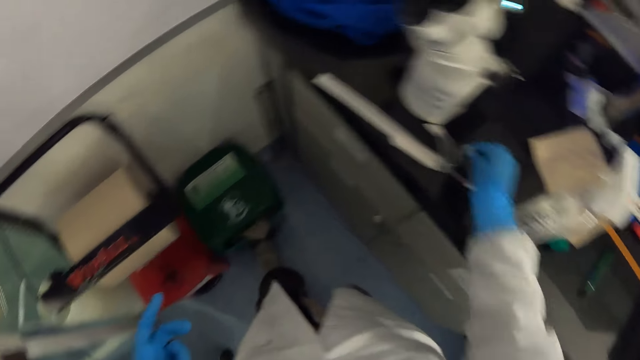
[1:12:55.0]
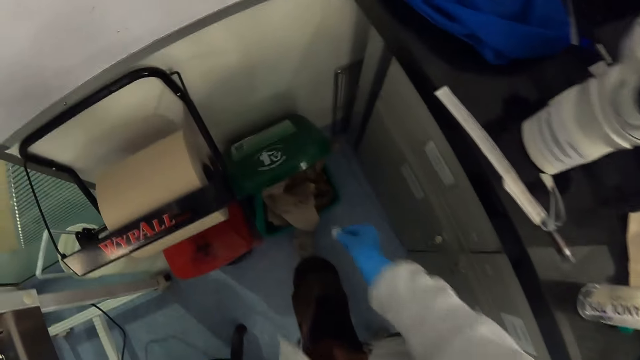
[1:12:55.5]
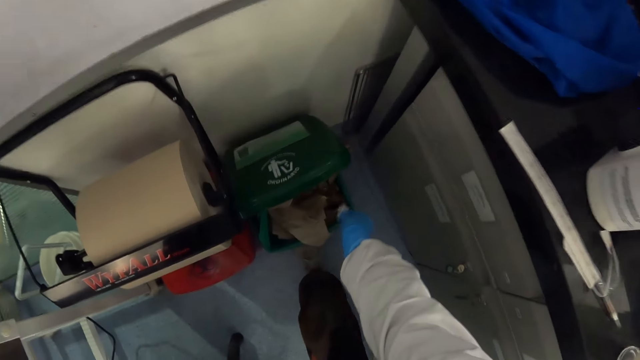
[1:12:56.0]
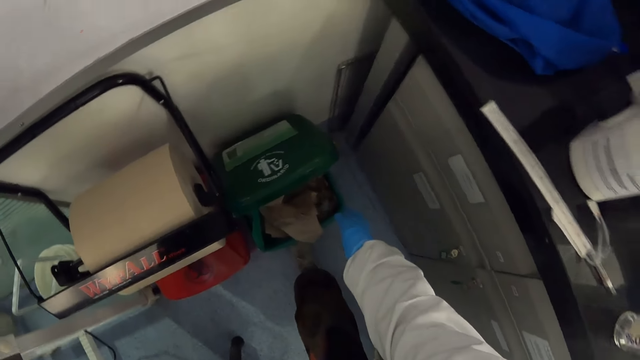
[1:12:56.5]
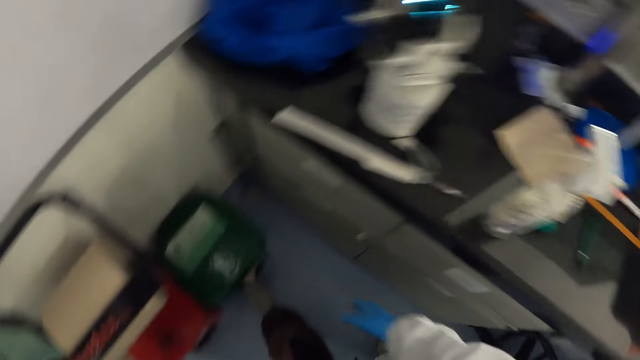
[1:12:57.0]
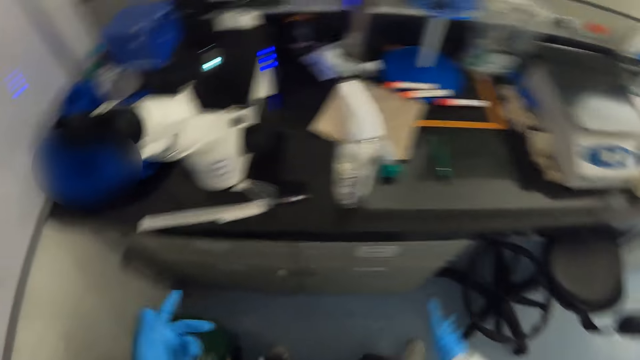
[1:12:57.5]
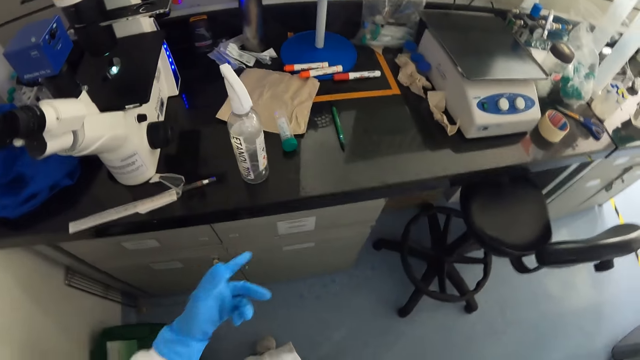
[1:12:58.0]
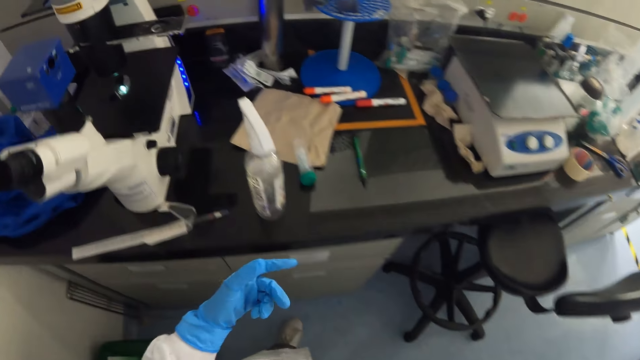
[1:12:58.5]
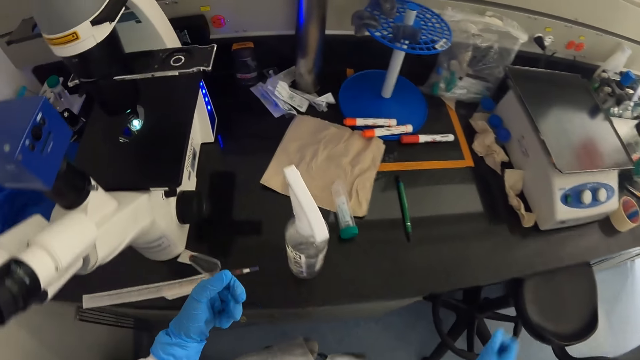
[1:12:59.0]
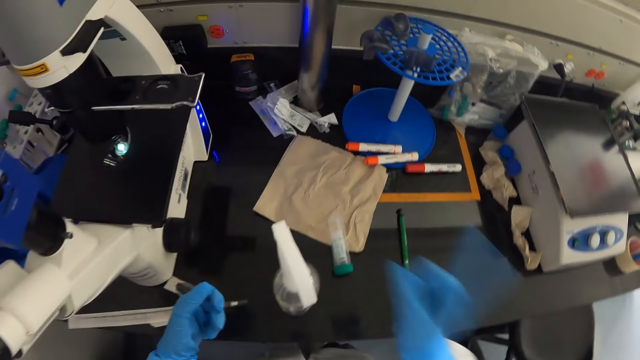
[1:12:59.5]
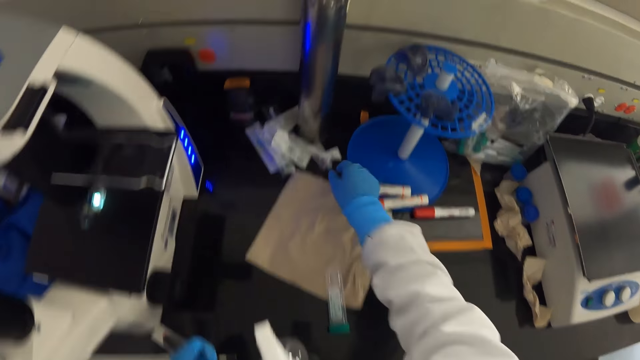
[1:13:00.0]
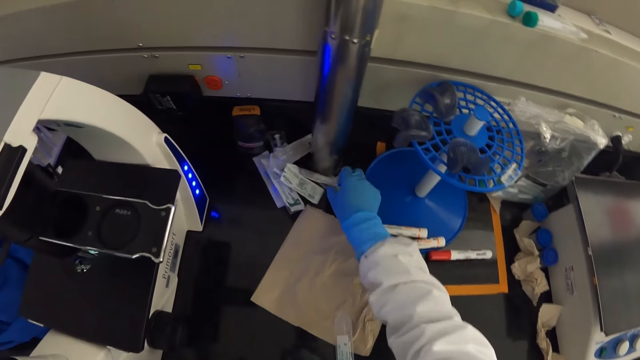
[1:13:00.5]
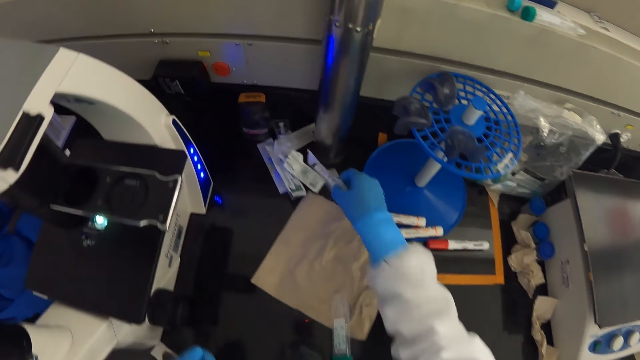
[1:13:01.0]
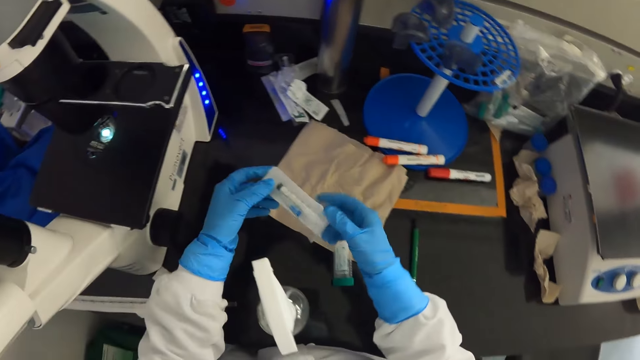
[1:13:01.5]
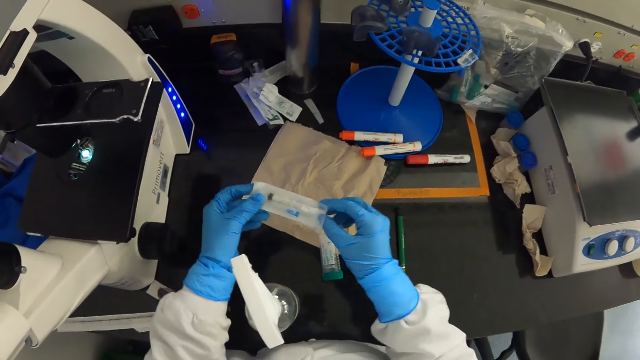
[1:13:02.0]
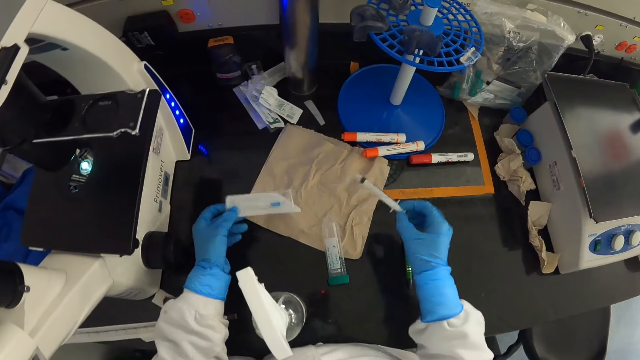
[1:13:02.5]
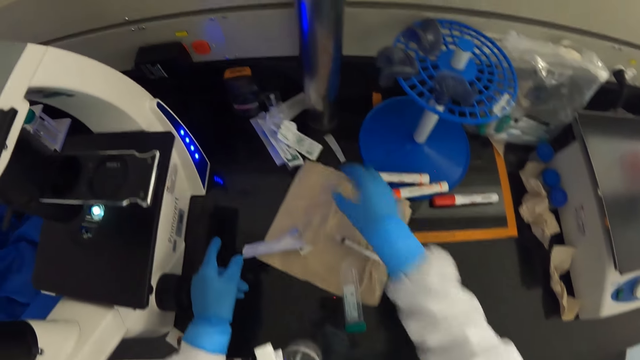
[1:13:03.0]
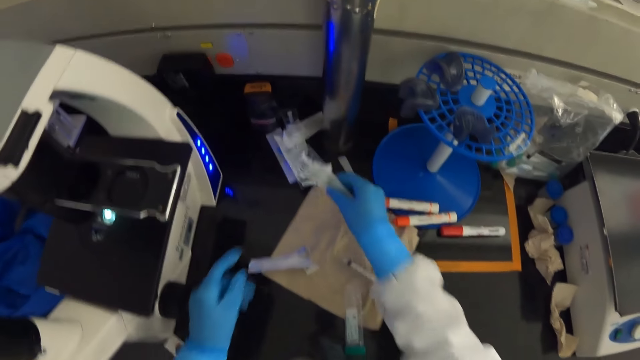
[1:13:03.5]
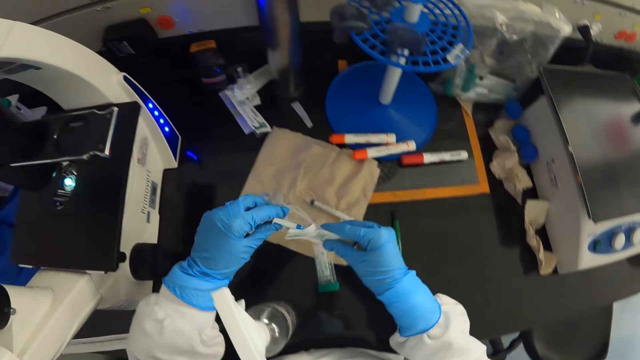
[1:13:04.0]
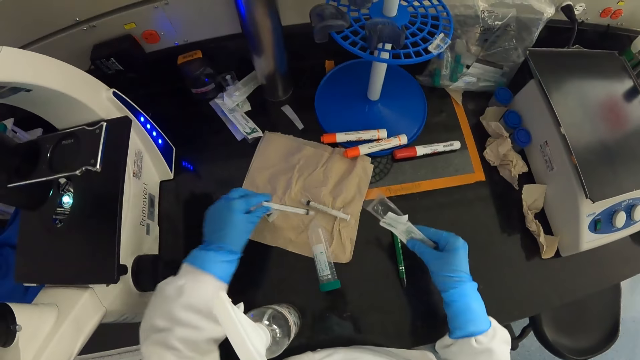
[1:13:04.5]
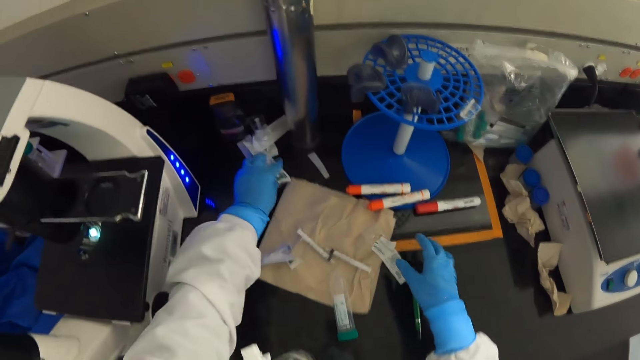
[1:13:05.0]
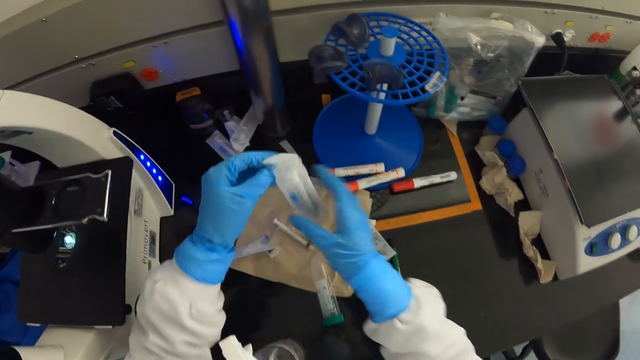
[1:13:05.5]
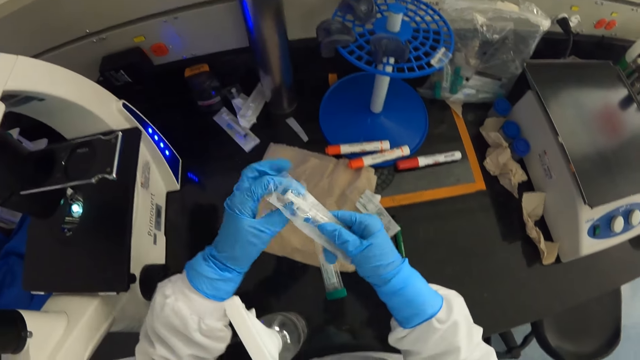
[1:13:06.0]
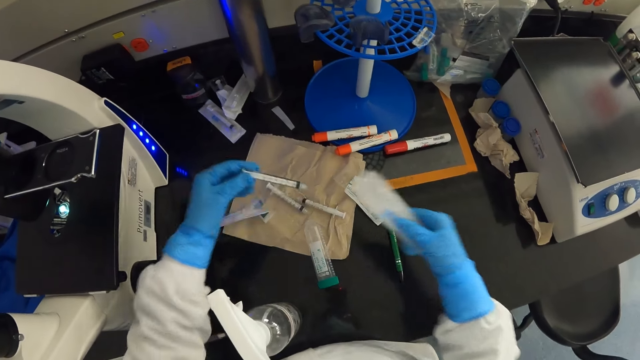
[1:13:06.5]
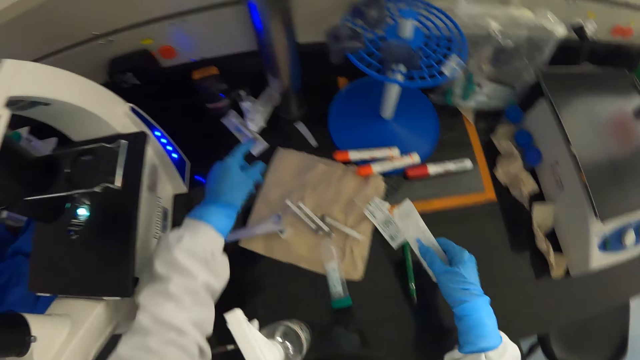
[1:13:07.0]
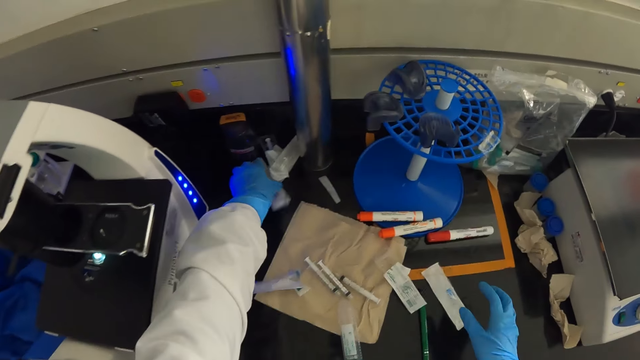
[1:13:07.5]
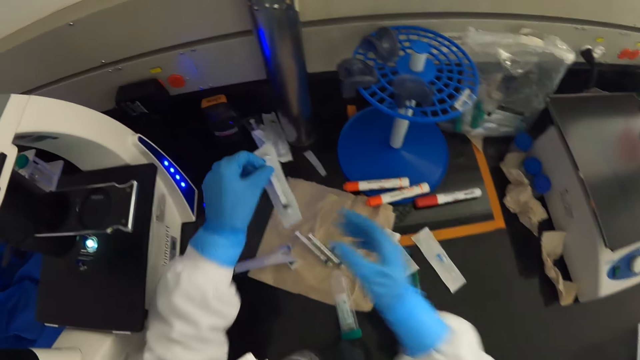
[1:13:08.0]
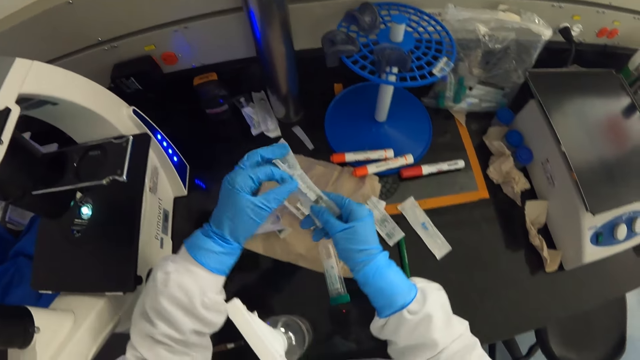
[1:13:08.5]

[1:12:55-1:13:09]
The camera wearer steps on the bin pedal. They pick up a cotton wool. They drop the cotton wool or papers in the dust bin. They walk around the room. They take the paper from the counter. They pick up a syringe. They remove the syringe from the paper. They put the paper on the counter. They drop the syringe on the counter. They take the paper from the counter. They pick up a syringe. They remove the syringe from the paper. They drop the syringe on the counter. They take the paper from the counter and put the paper on the counter. They pick up a syringe. They remove the syringe from the paper. They drop the syringe on the counter. They put the paper on the counter and take the paper from the counter. They pick up a syringe.

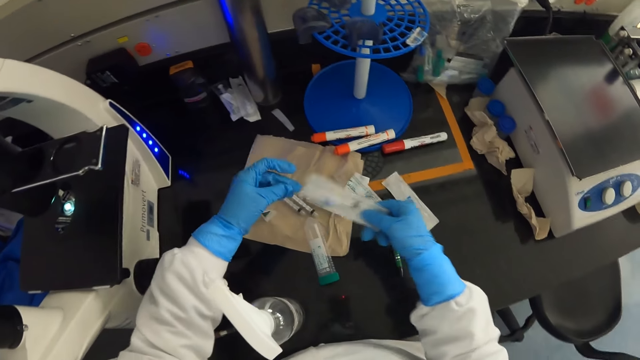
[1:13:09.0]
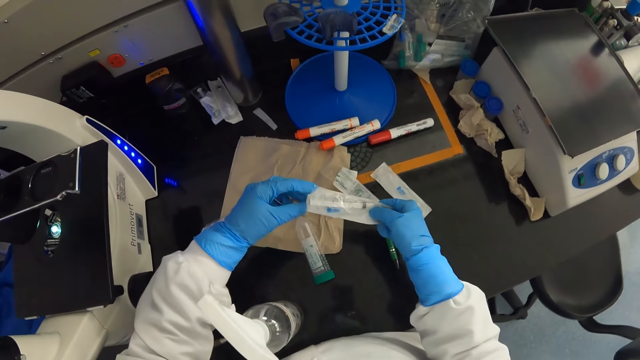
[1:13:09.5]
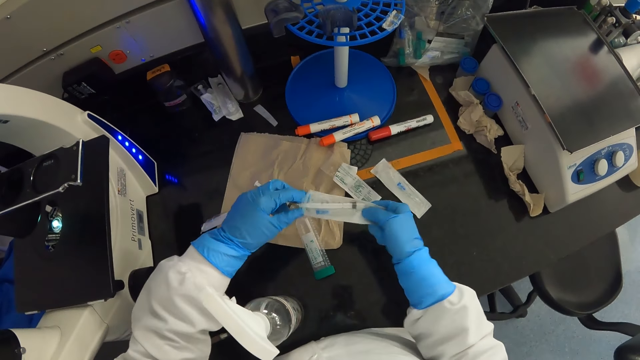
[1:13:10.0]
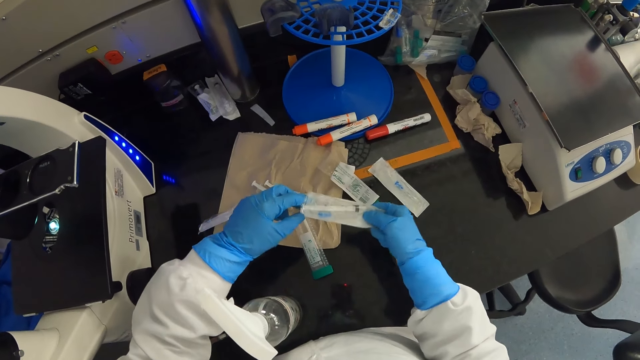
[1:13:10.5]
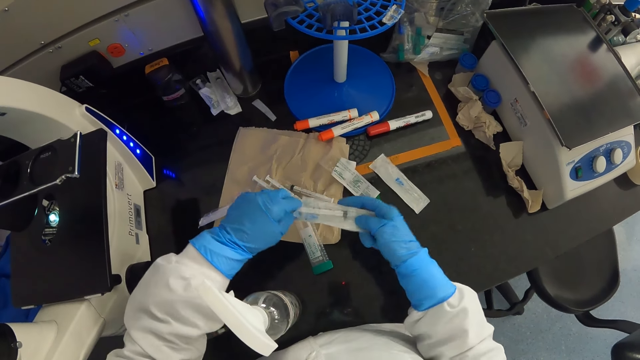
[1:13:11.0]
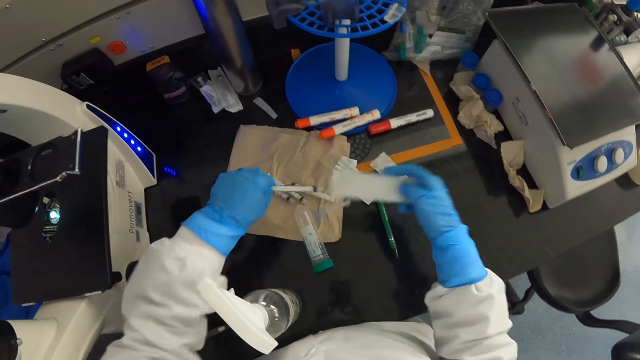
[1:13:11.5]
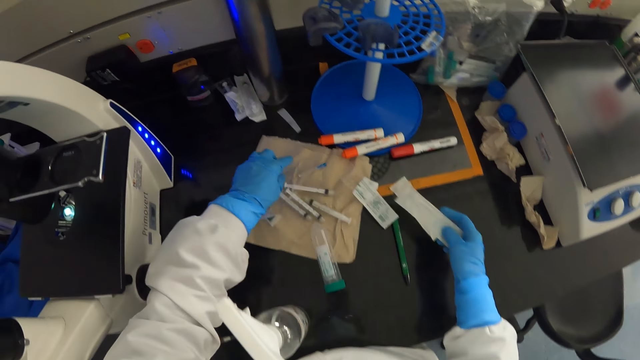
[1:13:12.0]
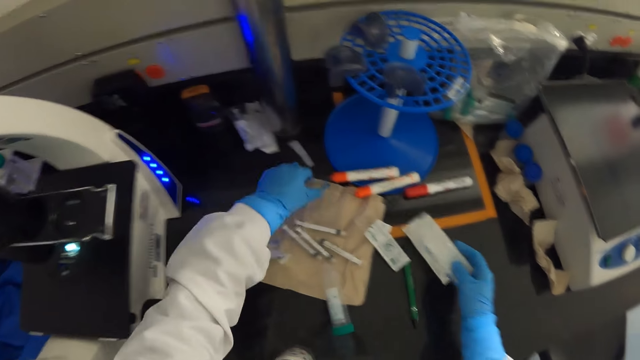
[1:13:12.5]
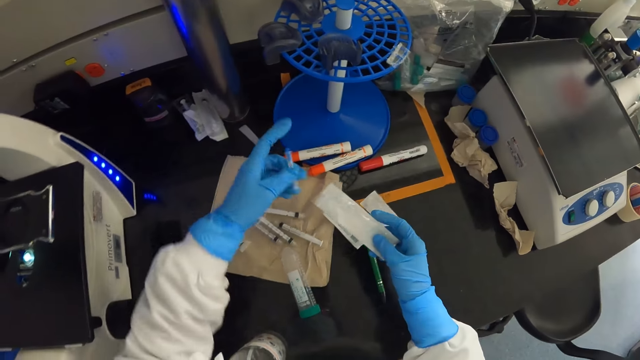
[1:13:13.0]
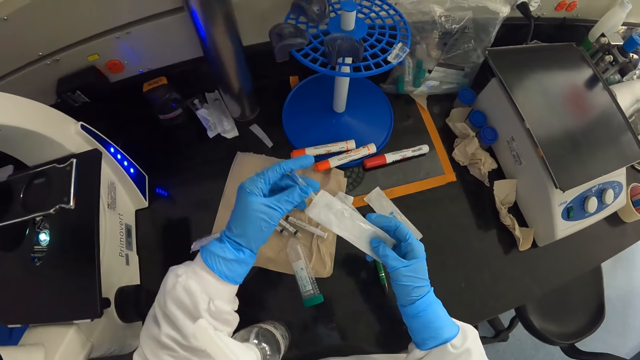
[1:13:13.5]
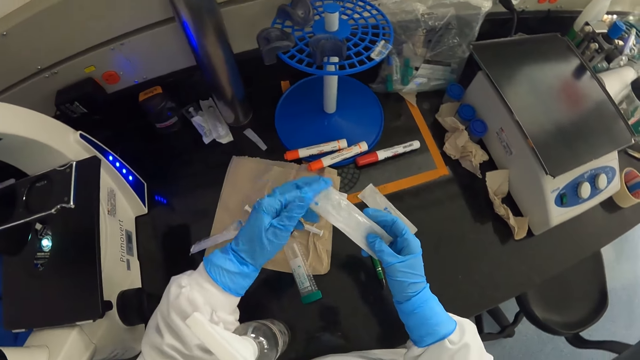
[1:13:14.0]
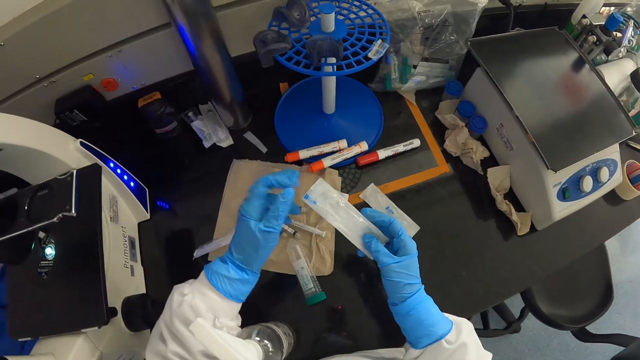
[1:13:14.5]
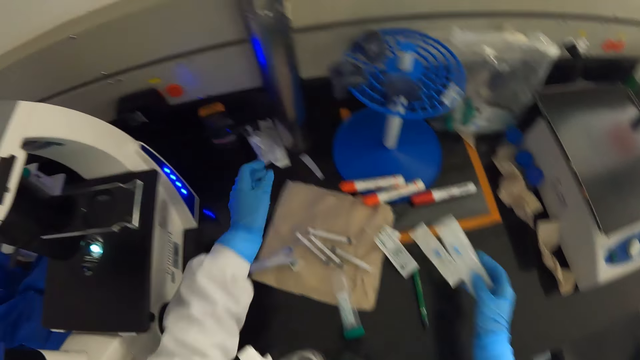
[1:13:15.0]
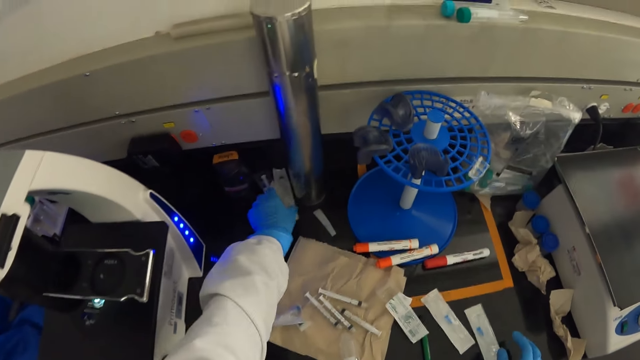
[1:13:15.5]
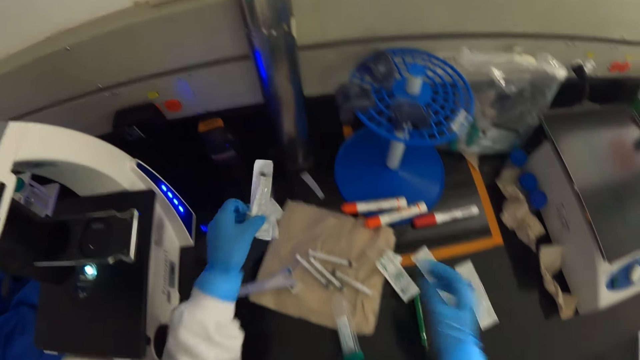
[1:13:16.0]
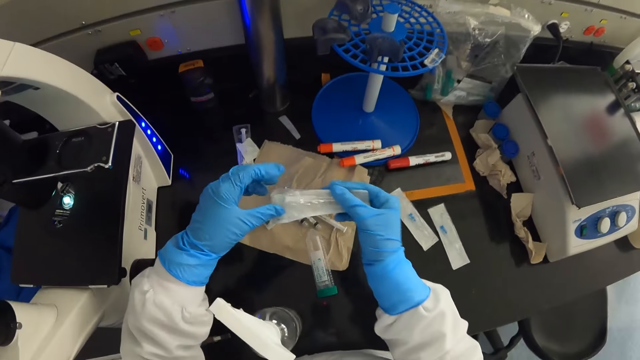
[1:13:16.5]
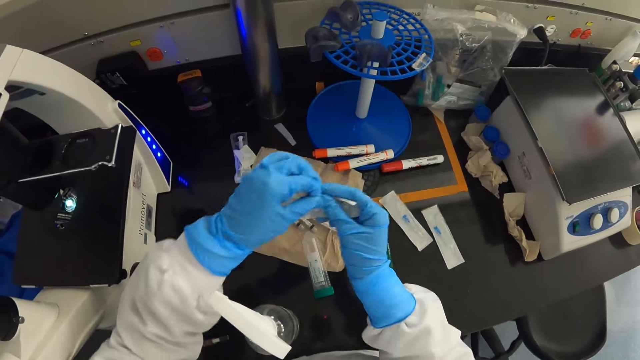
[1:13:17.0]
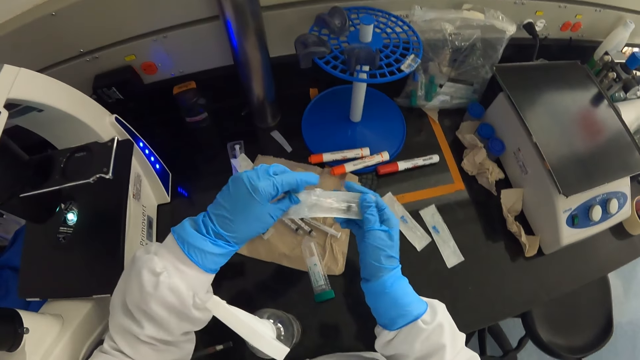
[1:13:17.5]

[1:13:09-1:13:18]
The camera wearer removes the syringe from the paper. They drop the syringe on the counter. They take the needle from the counter. They put the needle in the paper. They put the paper on the counter. They take the paper from the counter. They pick up a syringe. They remove the syringe from the paper.
